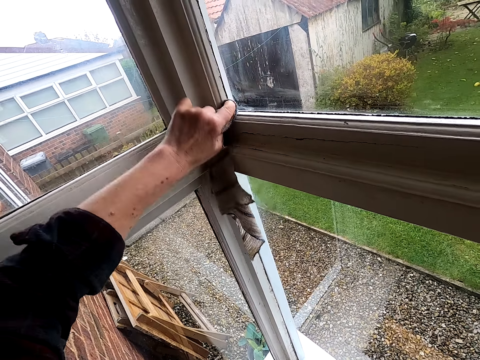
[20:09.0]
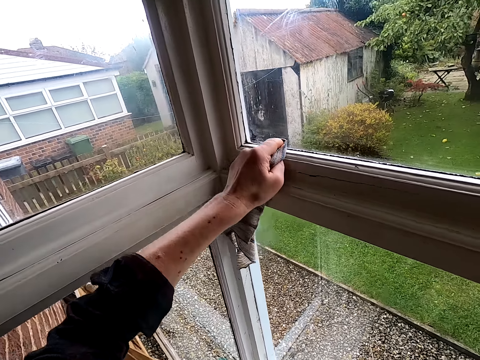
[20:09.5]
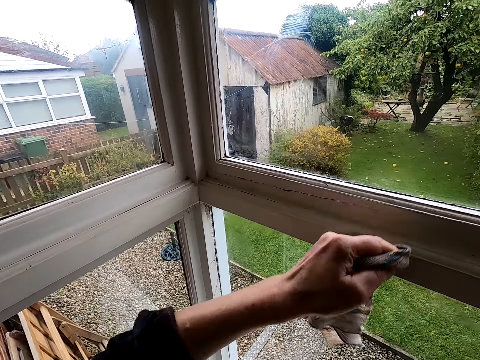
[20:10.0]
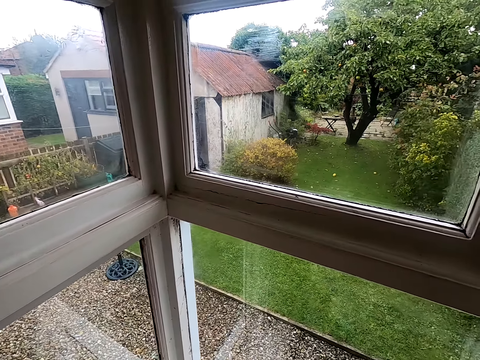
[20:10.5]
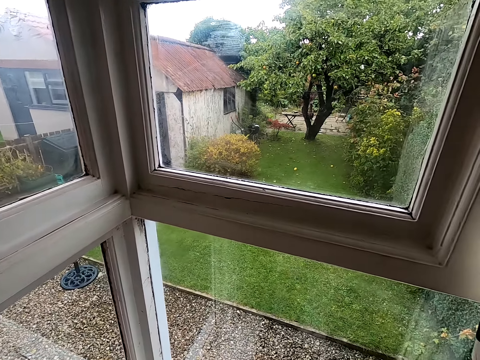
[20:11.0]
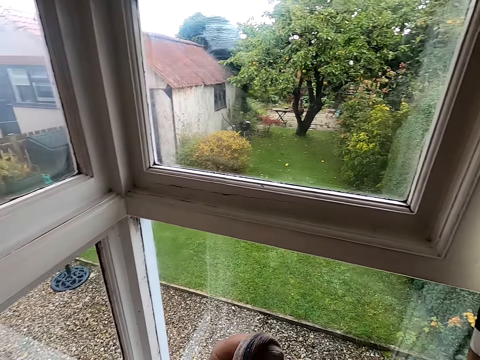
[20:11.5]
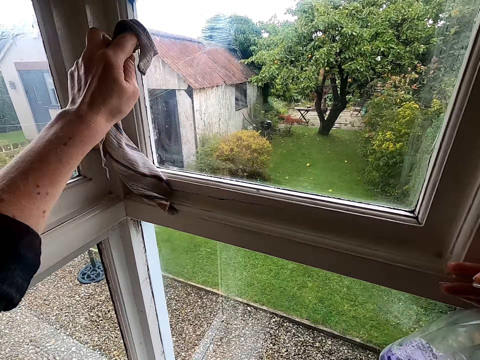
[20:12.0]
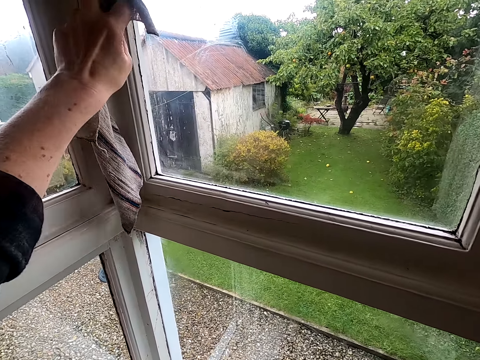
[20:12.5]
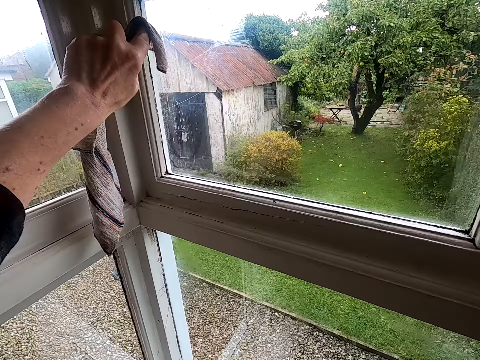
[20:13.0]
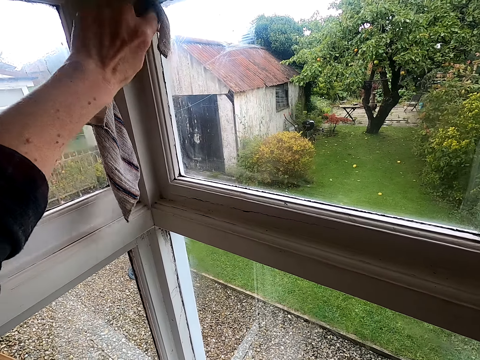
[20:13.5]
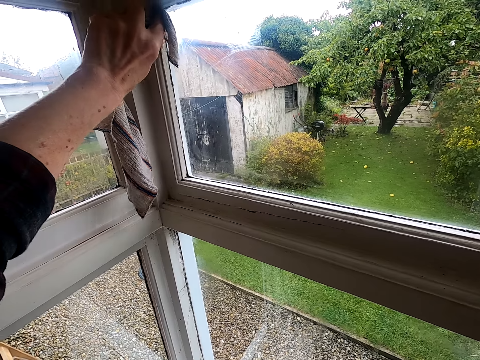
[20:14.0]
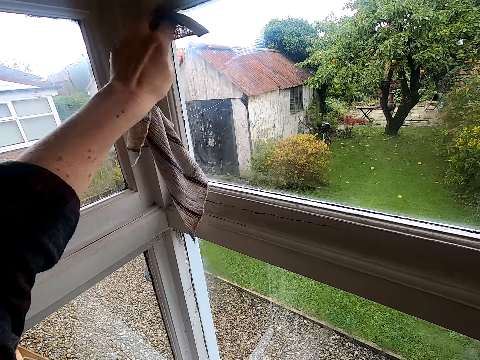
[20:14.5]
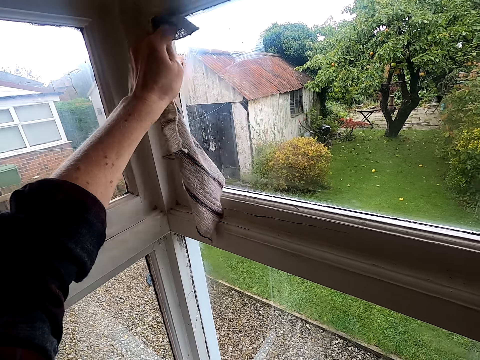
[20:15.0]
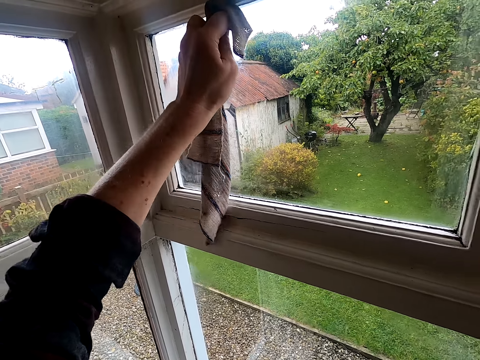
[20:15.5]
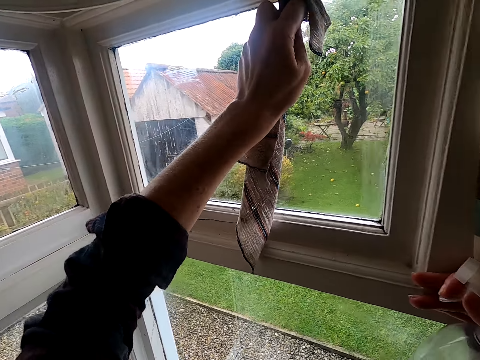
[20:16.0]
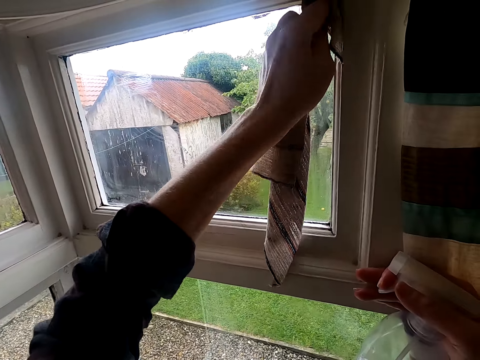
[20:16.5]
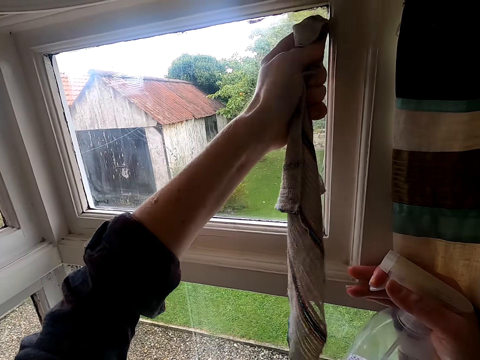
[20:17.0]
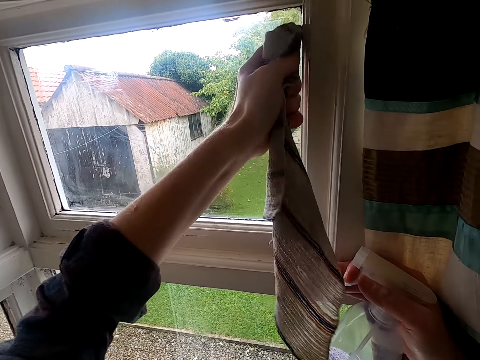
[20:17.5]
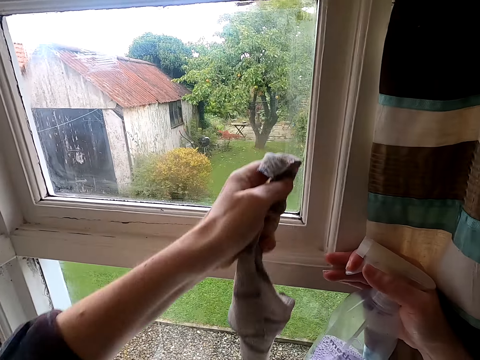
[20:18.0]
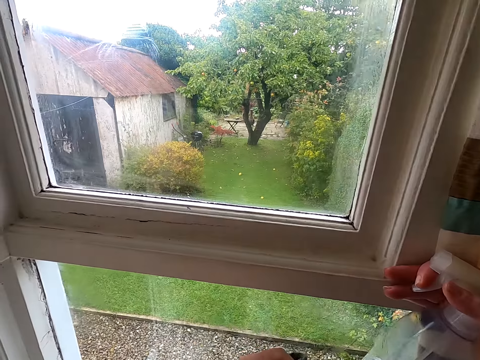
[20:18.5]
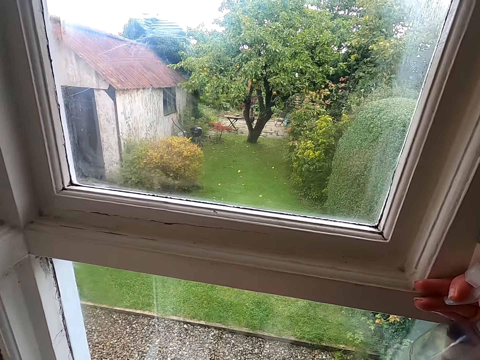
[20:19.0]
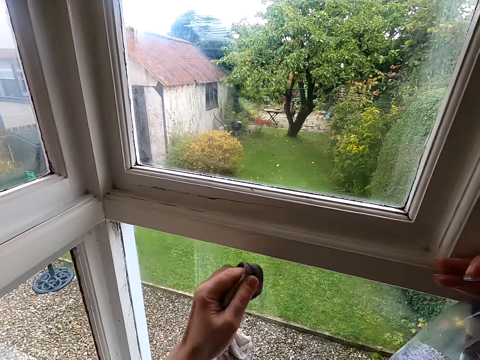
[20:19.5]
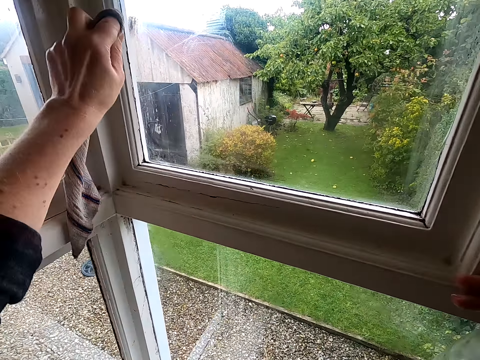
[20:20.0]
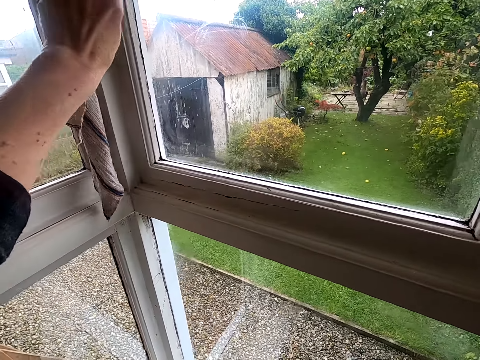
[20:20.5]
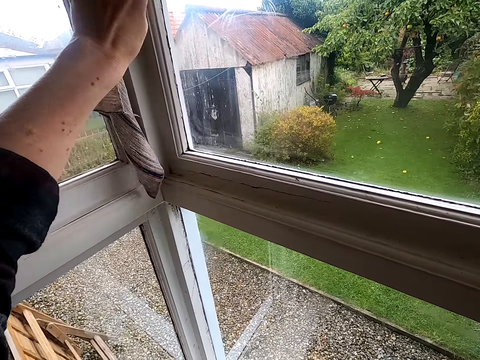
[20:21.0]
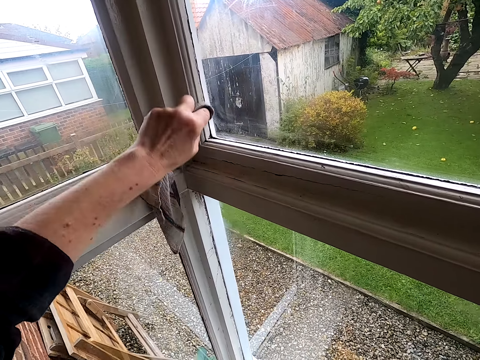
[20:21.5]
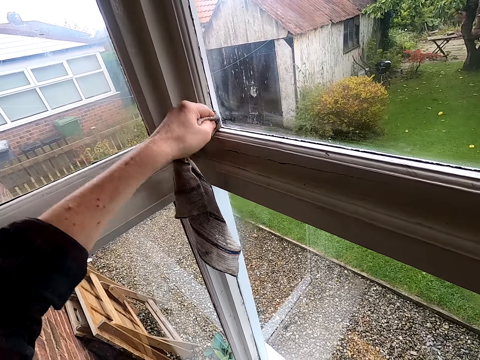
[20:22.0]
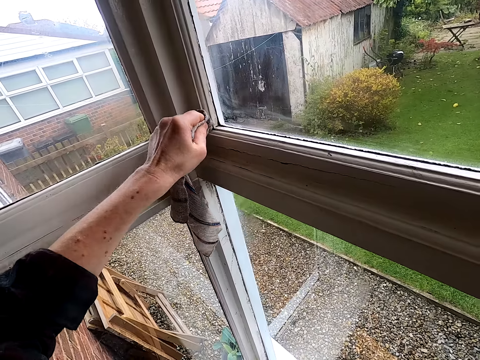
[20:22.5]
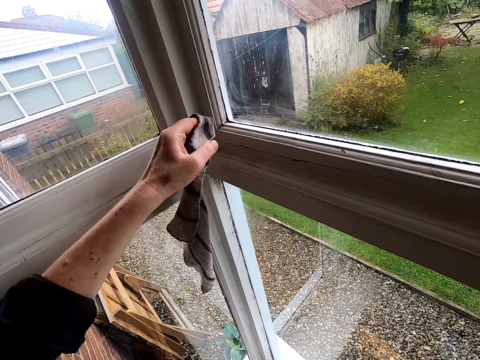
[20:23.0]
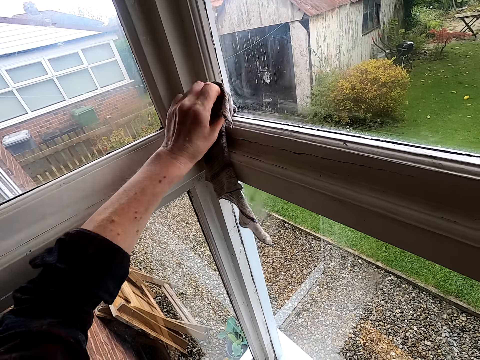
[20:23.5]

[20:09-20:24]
The camera wearer pauses. They wipe the window edge trim. They pause.

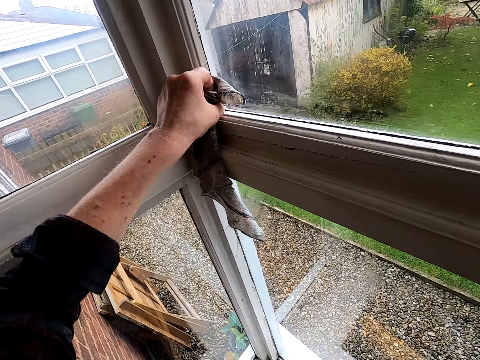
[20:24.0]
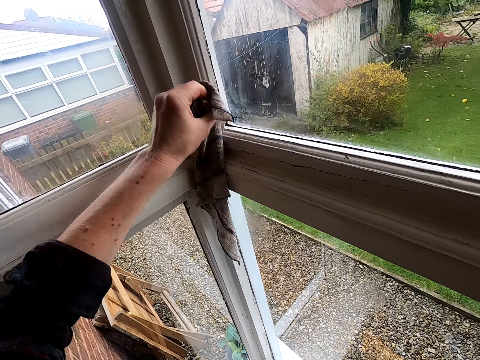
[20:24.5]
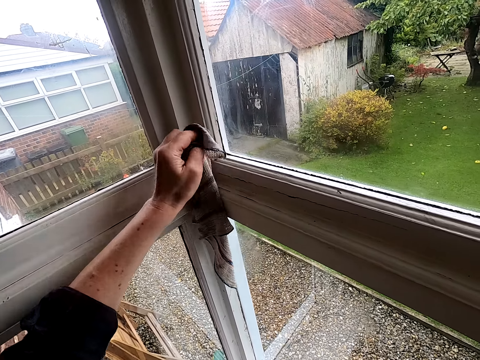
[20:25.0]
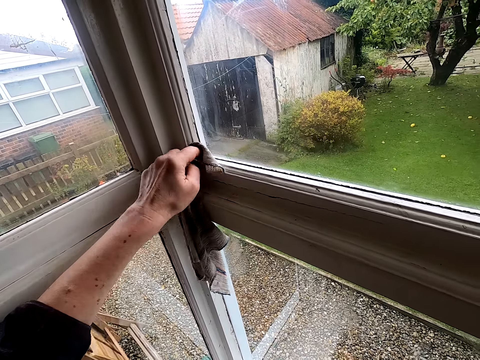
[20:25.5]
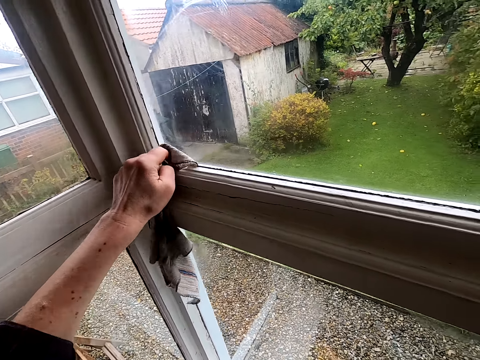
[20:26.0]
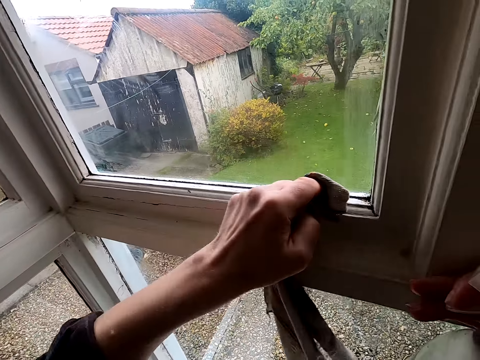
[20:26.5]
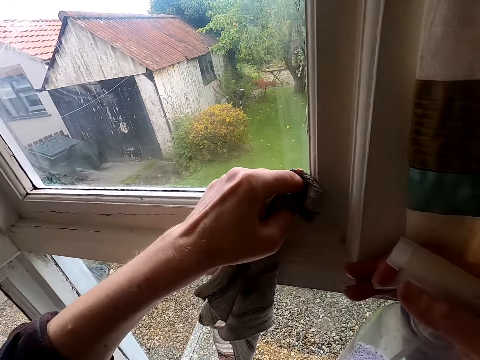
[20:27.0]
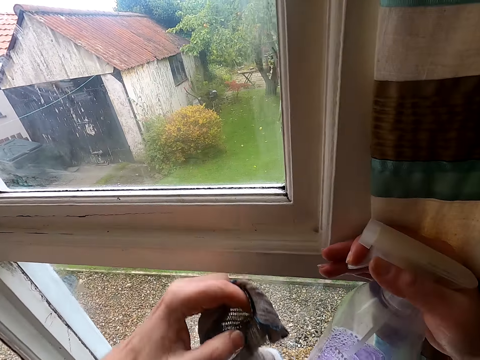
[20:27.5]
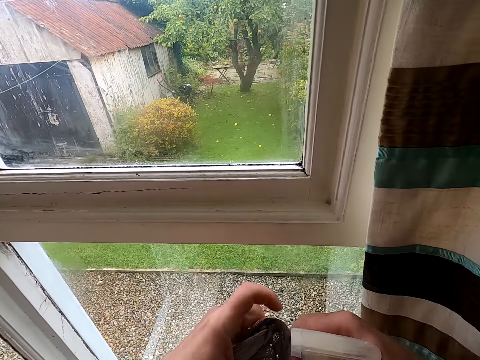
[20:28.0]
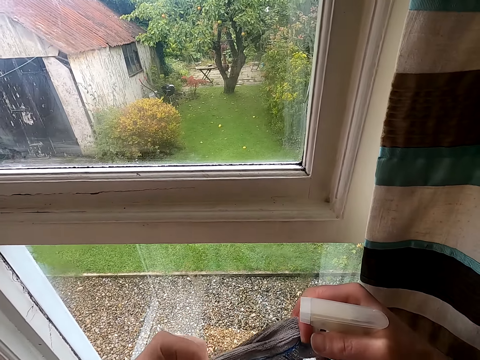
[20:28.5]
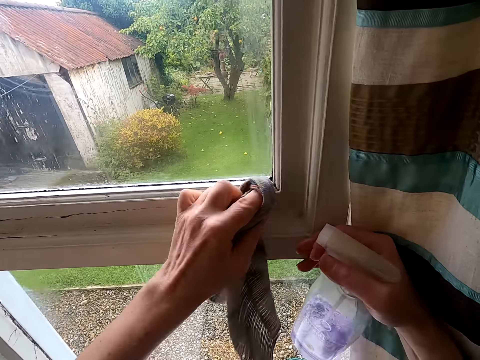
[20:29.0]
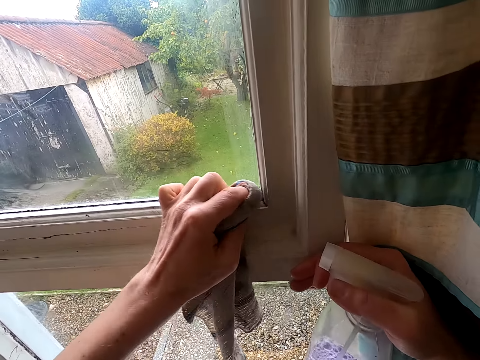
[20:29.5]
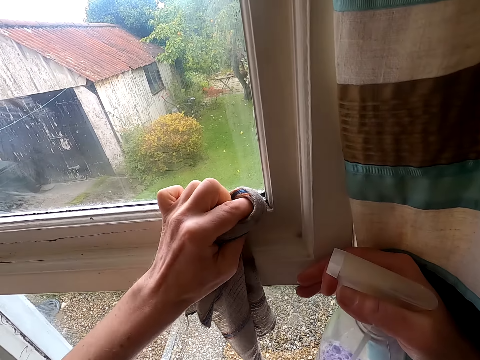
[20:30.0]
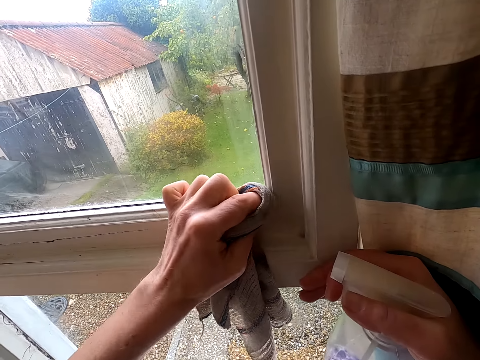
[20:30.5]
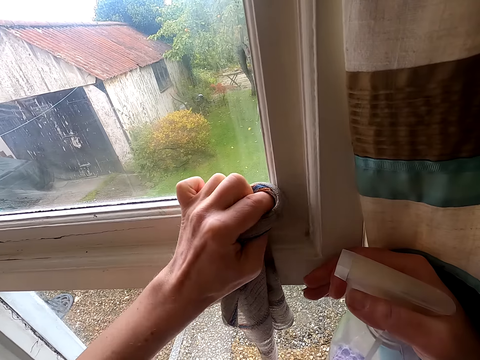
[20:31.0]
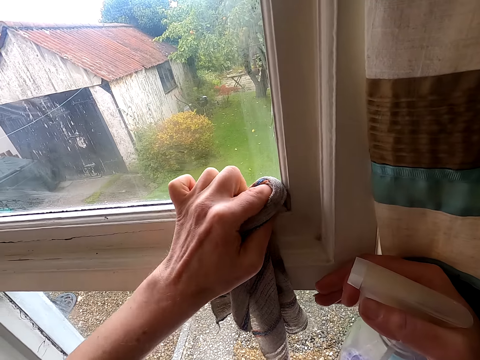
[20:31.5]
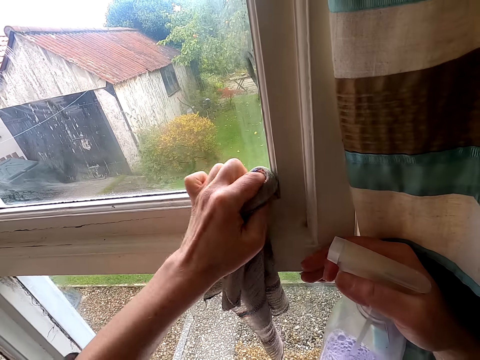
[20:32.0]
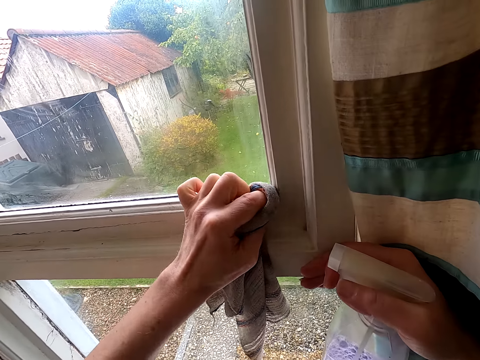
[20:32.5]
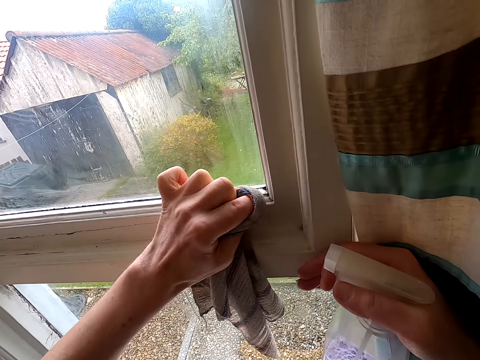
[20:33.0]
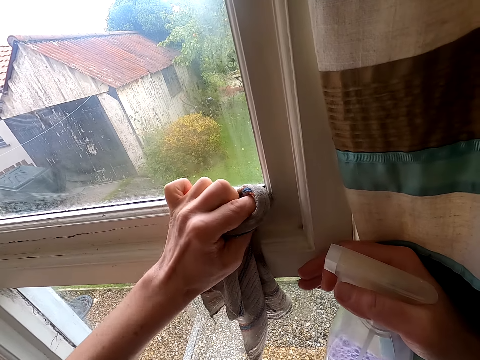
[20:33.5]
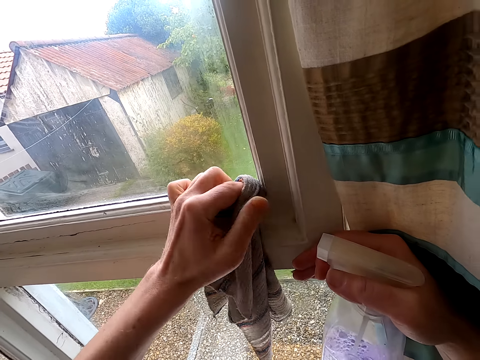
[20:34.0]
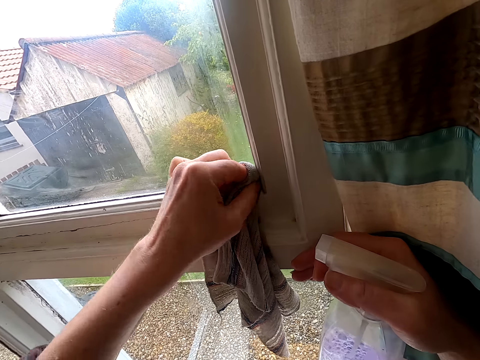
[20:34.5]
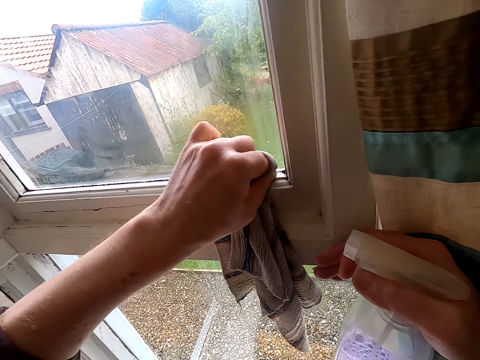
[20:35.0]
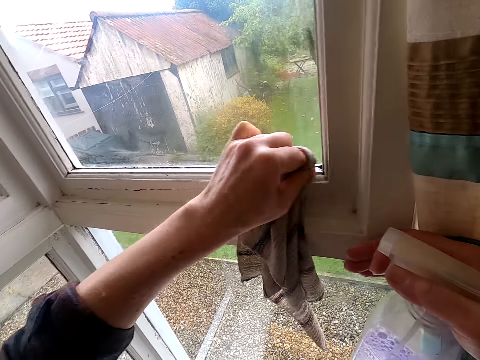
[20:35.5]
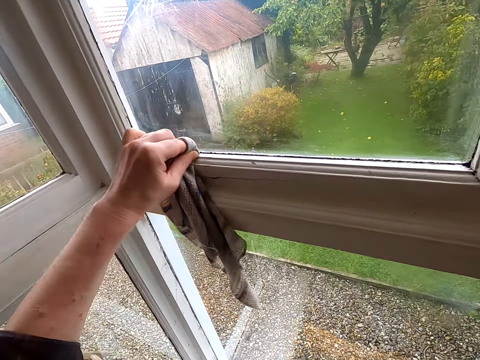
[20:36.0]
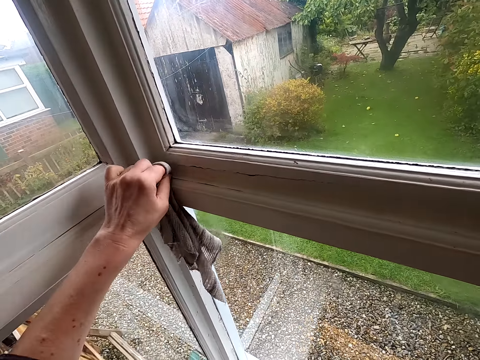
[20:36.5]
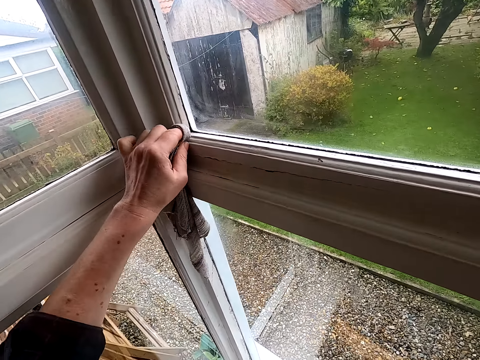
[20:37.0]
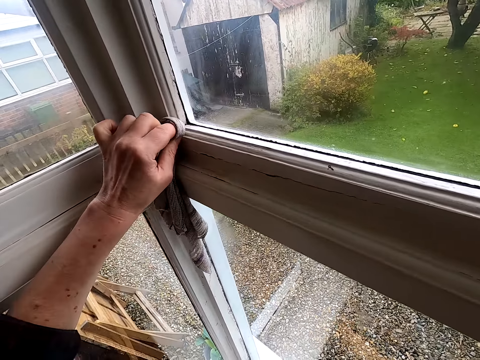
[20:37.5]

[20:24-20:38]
The camera wearer turns the cleaning cloth. They wipe the window edge trim.
